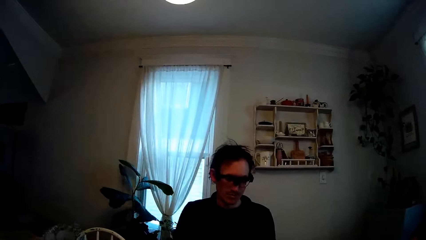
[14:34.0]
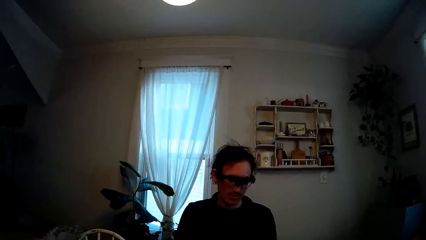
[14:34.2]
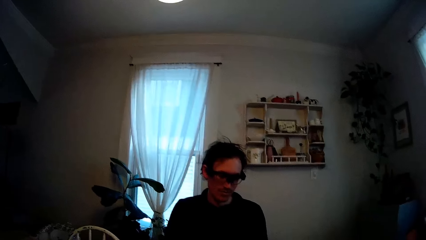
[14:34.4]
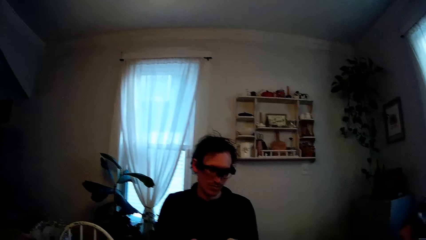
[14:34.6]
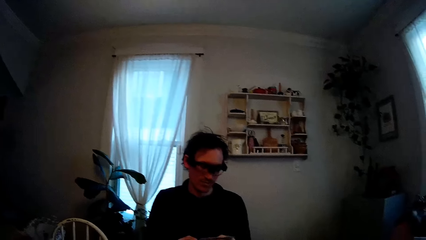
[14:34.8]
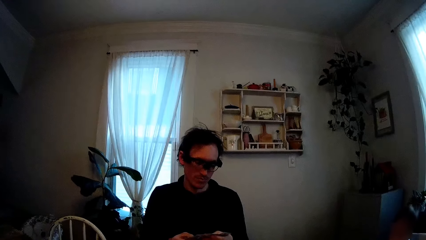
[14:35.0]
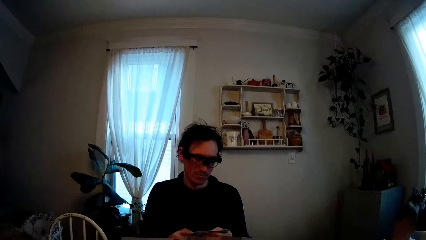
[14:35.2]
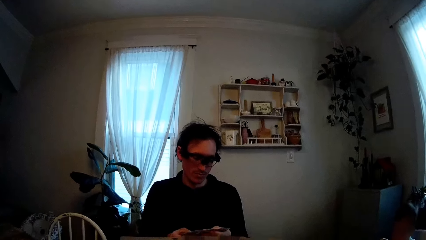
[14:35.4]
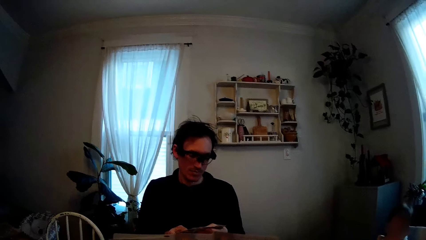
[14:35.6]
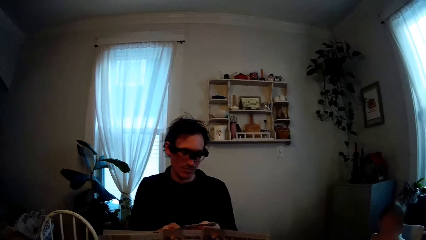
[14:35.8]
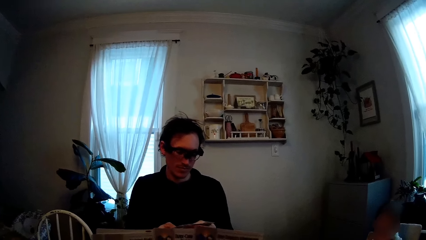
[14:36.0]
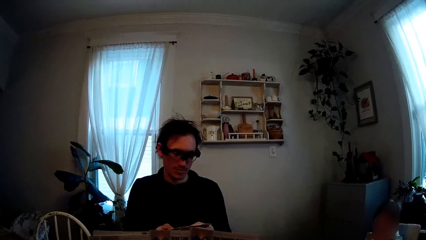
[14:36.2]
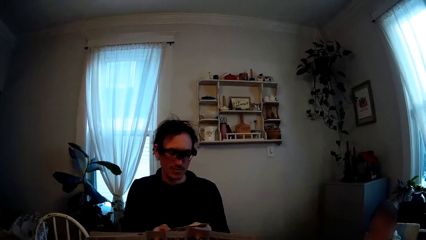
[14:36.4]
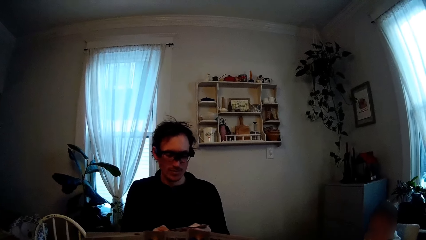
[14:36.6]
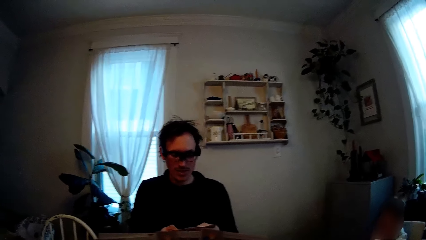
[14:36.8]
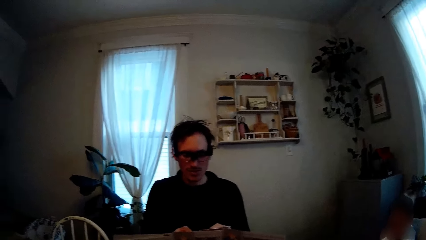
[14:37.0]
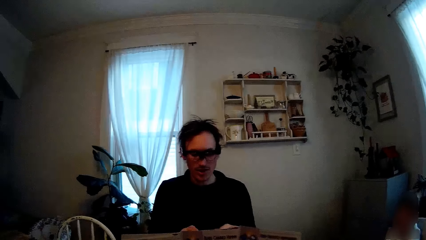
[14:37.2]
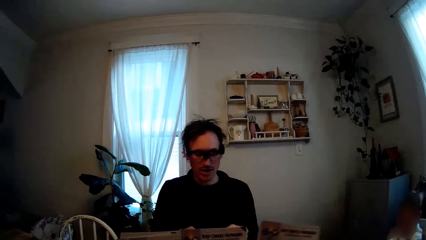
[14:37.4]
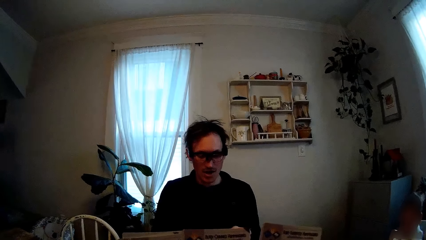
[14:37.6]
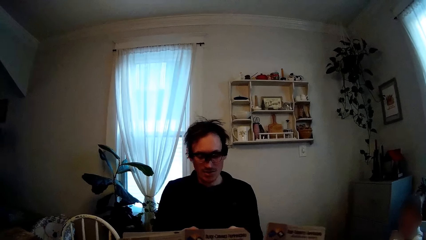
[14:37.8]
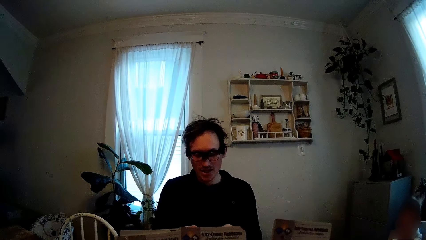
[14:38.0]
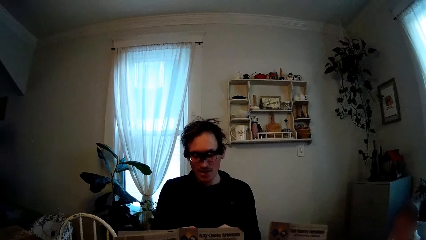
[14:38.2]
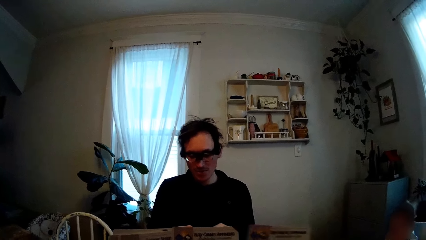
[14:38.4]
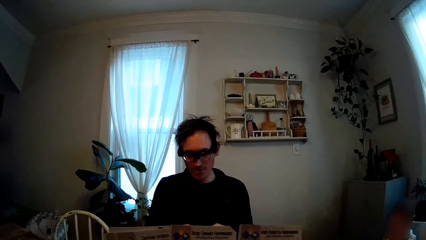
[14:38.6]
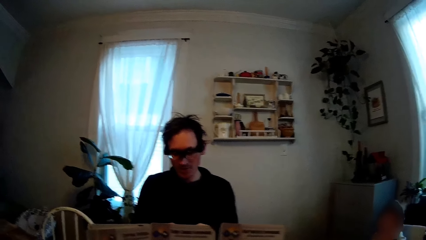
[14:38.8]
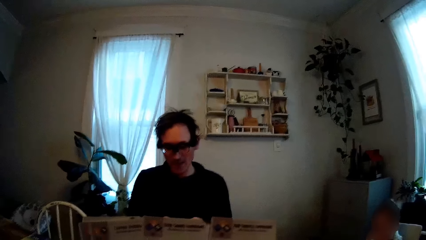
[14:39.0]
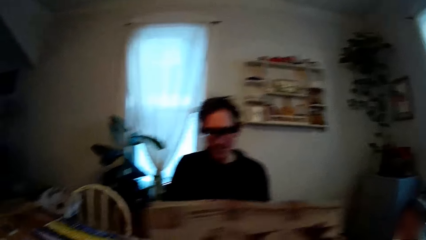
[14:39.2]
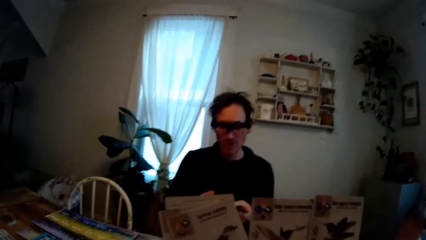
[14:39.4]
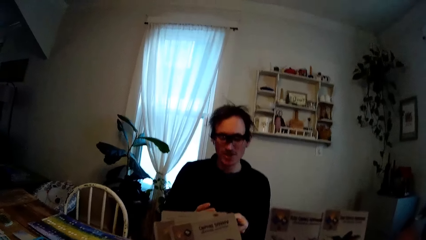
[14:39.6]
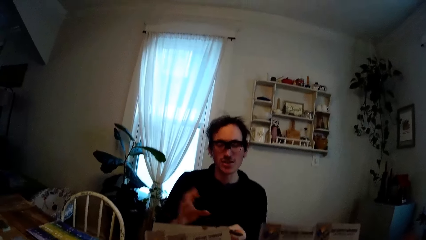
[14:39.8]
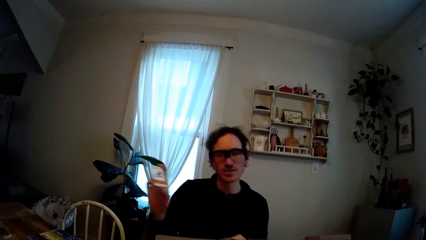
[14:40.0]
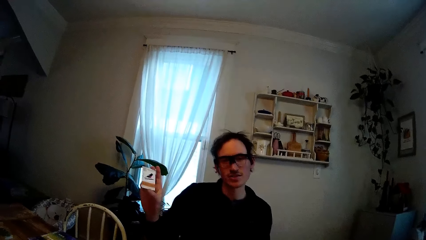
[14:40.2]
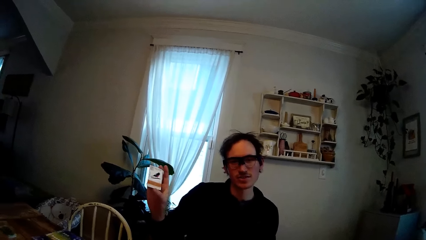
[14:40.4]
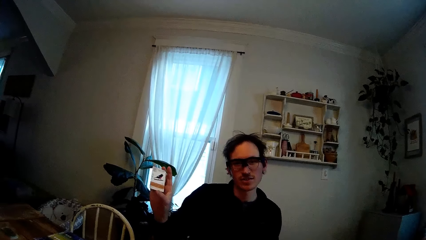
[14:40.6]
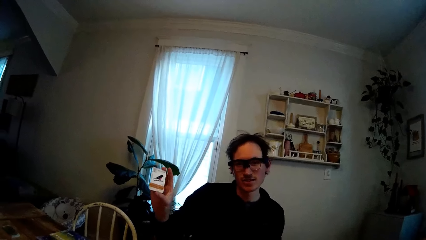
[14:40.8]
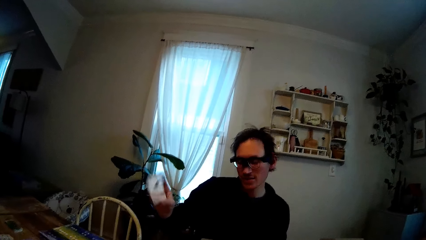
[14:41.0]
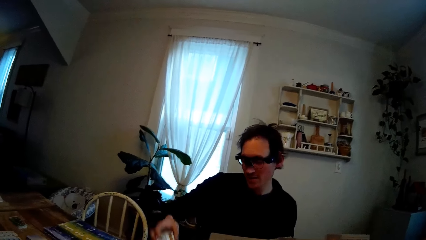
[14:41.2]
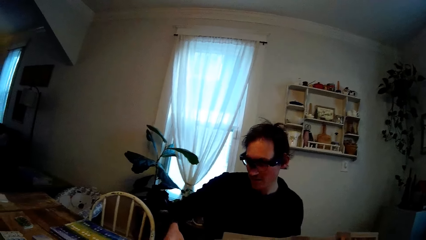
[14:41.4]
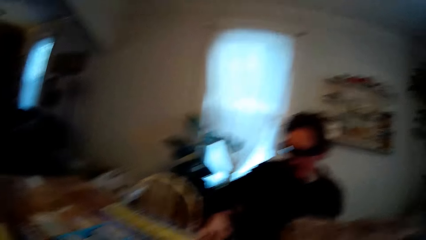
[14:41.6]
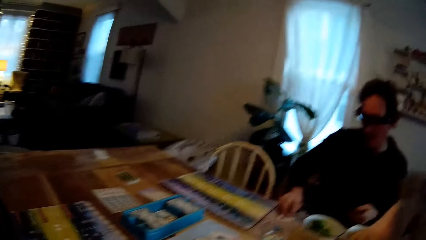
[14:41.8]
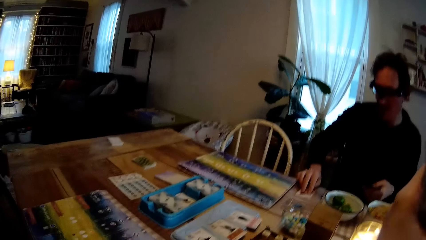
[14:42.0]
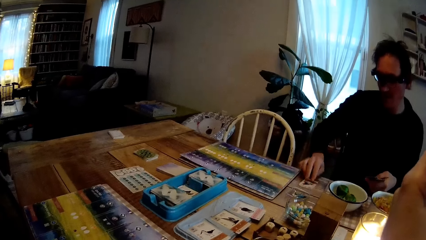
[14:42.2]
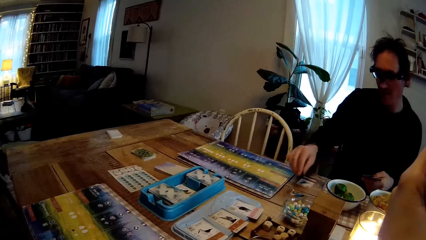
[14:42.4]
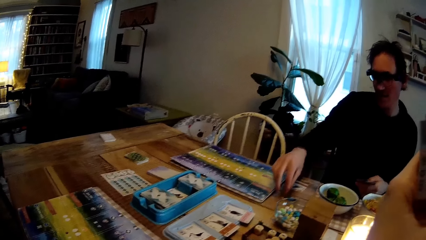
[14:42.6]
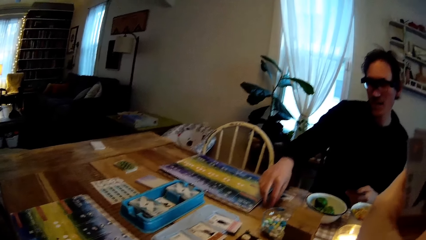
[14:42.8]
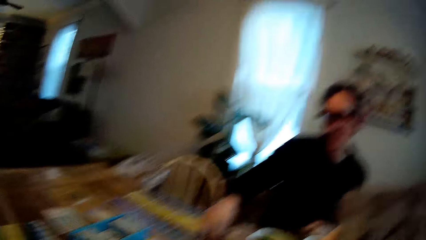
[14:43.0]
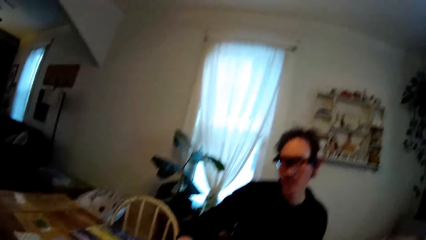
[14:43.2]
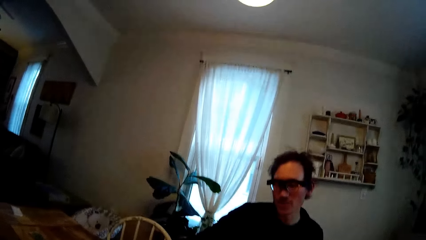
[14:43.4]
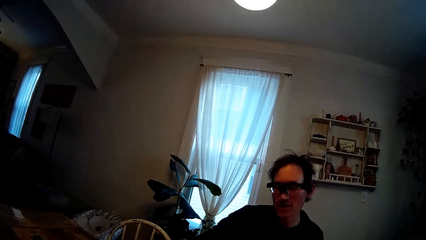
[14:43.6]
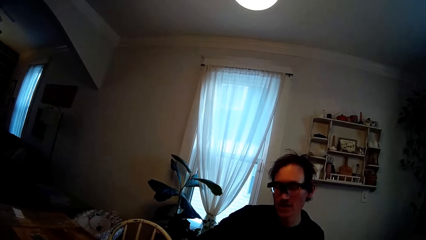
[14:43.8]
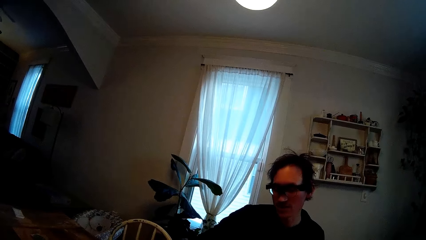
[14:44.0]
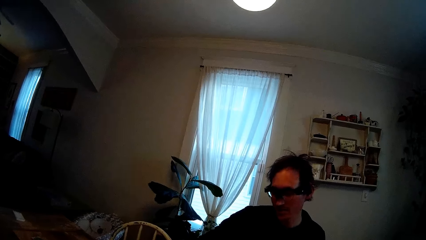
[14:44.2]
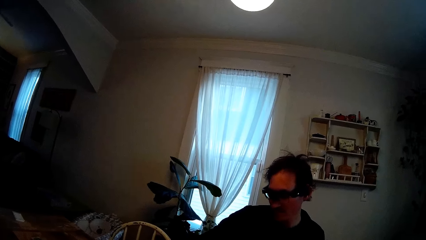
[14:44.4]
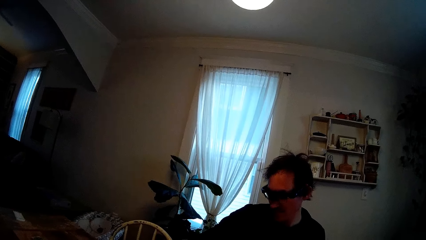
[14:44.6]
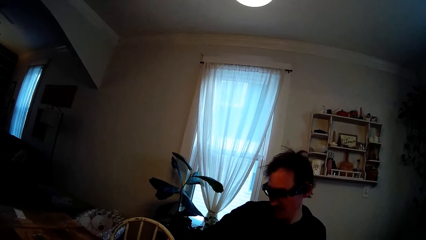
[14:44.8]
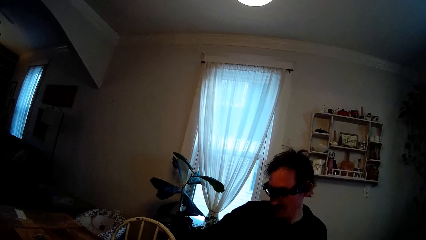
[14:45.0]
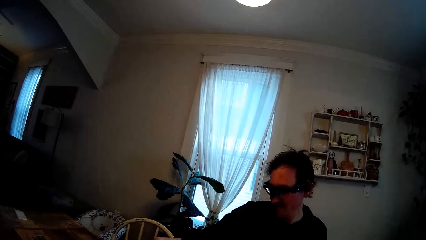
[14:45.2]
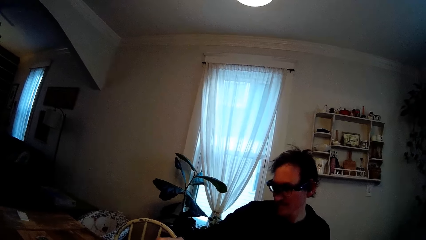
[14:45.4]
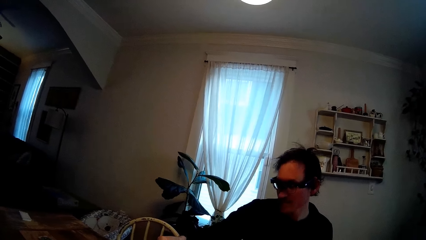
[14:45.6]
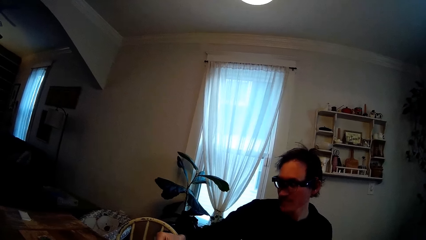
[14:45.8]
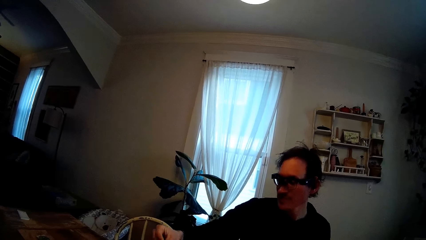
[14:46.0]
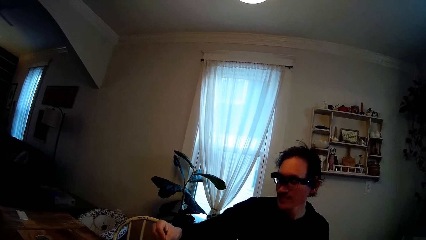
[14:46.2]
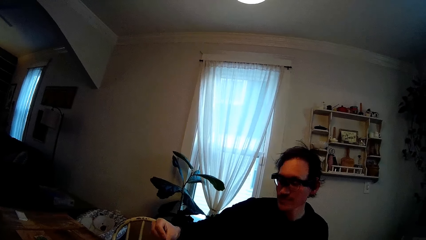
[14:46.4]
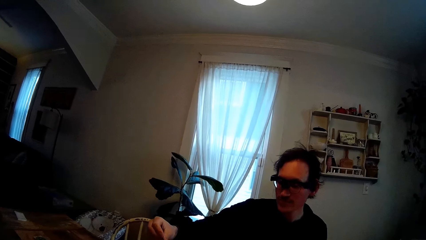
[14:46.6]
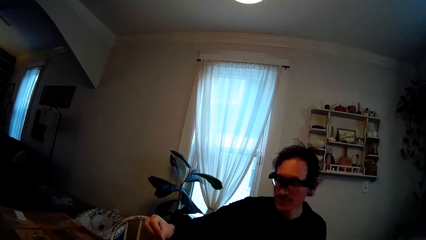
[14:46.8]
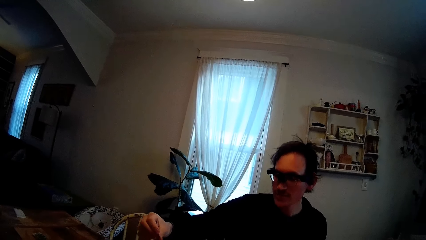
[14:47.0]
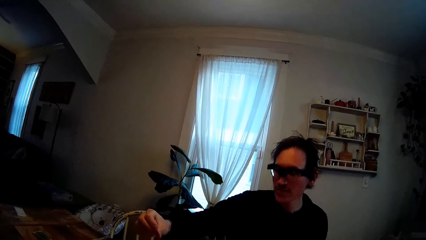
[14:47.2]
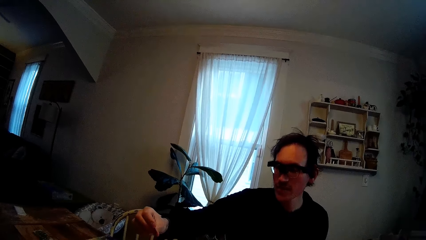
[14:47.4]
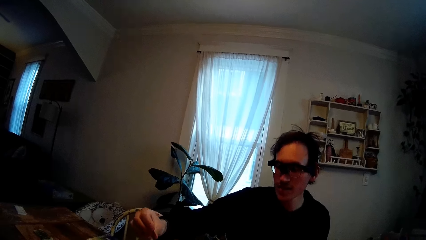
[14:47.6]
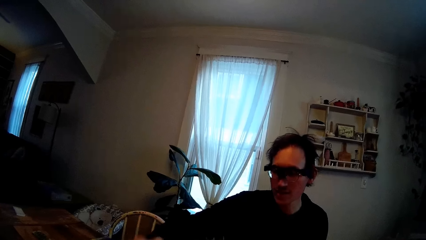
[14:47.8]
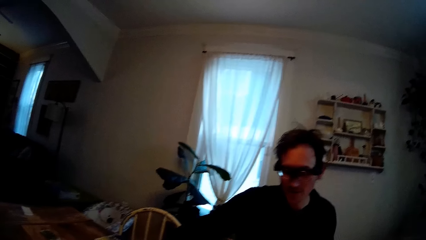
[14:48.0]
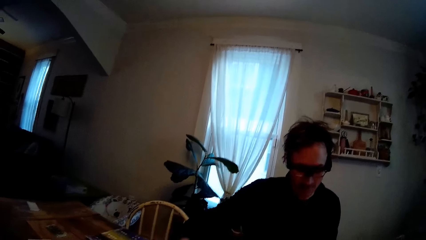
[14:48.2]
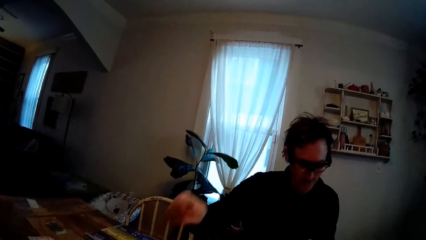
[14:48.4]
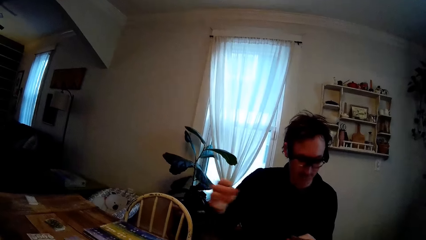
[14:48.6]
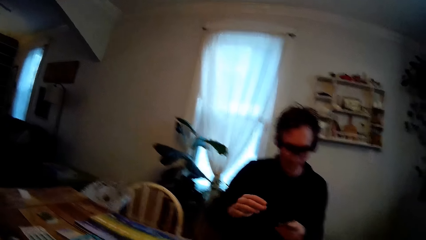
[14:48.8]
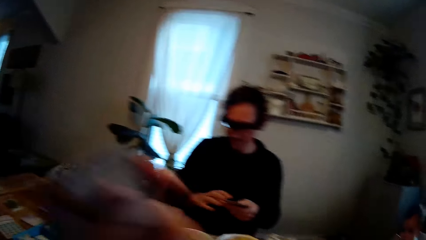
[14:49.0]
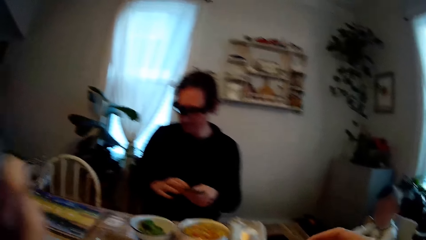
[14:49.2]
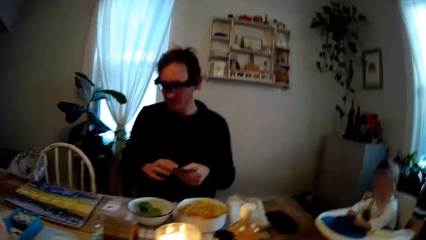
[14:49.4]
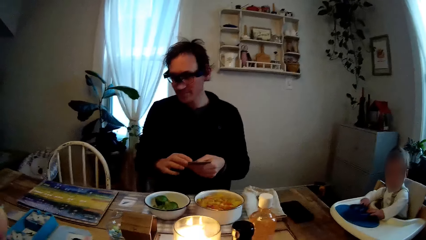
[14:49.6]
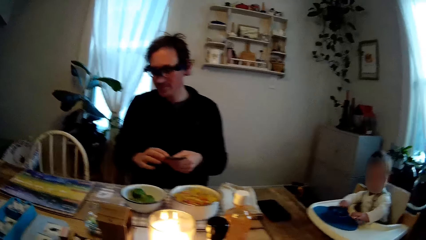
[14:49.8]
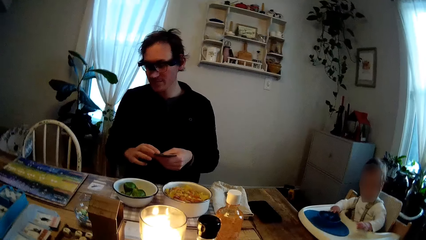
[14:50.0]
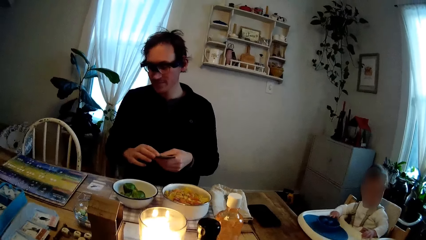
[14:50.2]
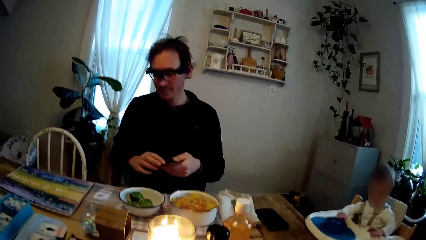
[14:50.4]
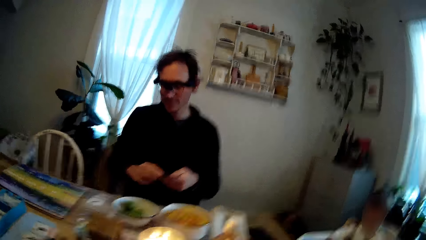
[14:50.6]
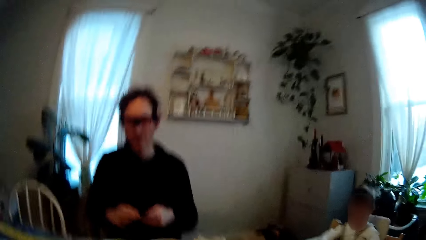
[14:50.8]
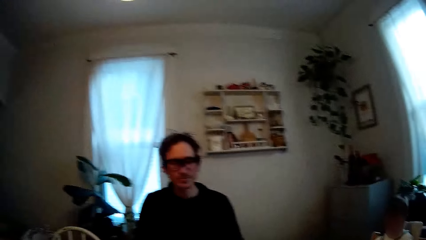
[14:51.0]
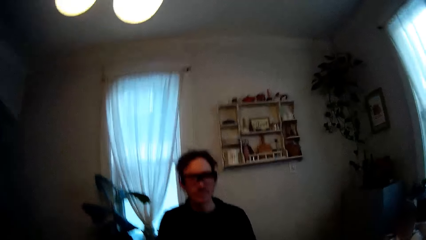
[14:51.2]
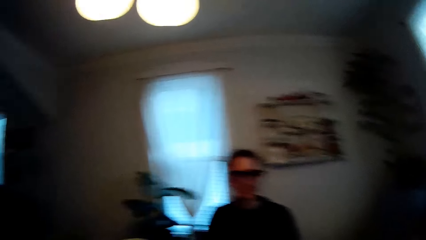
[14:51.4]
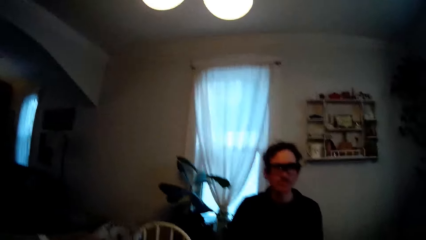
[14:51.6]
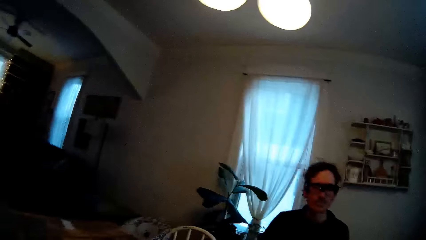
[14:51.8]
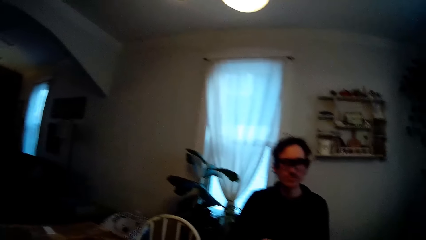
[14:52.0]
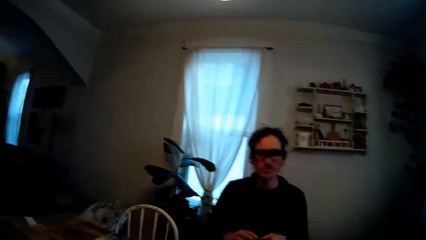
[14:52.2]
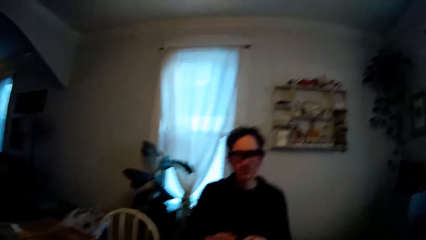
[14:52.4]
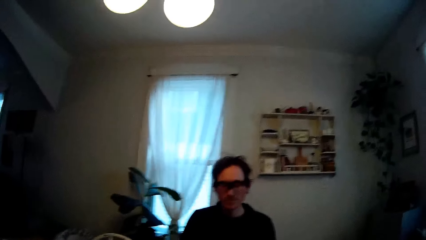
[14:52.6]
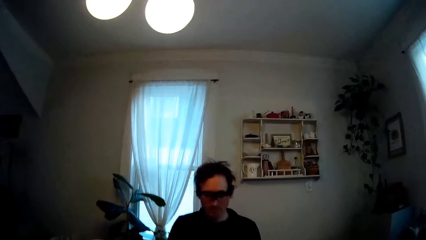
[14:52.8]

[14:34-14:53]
The camera wearer holds a game manual in each hand. A man holds up a playing card with his right hand. The man places the card in his right hand on the dining table. The man places his right hand on a game coin on the dining table. The man places the game coin in his right hand on the dining table. The man holds the playing cards in his left hand with both hands.
